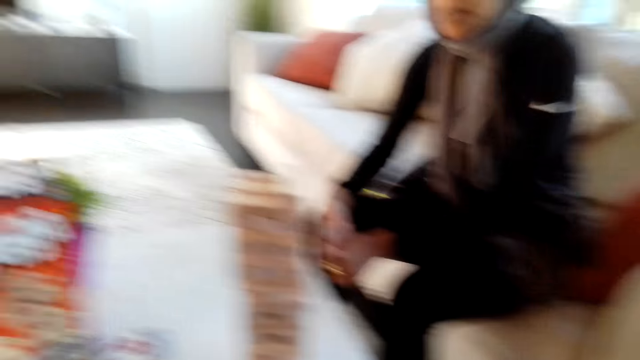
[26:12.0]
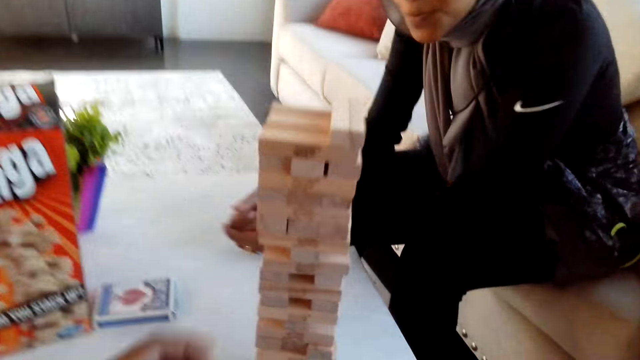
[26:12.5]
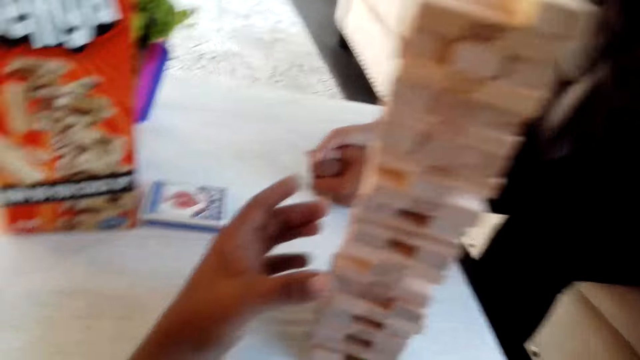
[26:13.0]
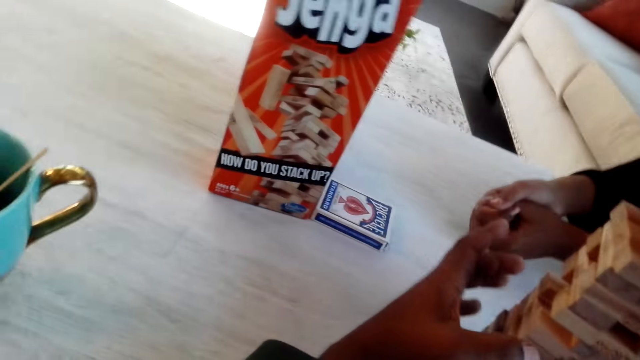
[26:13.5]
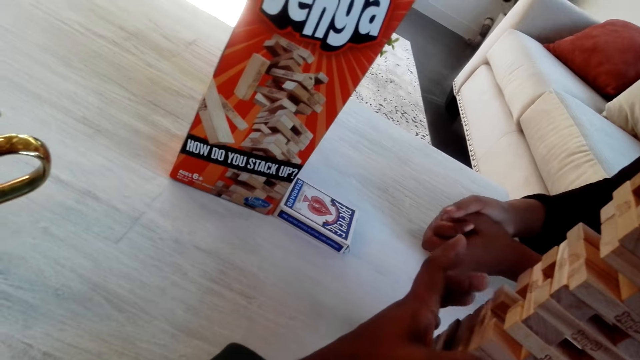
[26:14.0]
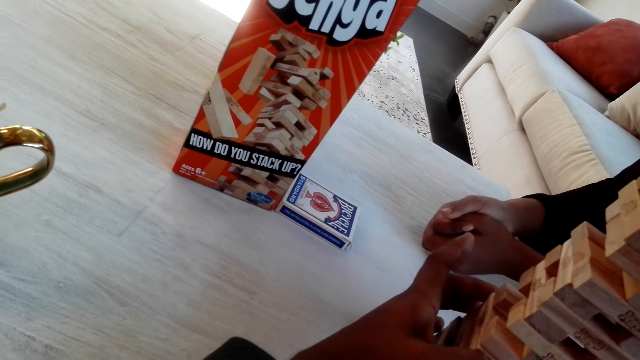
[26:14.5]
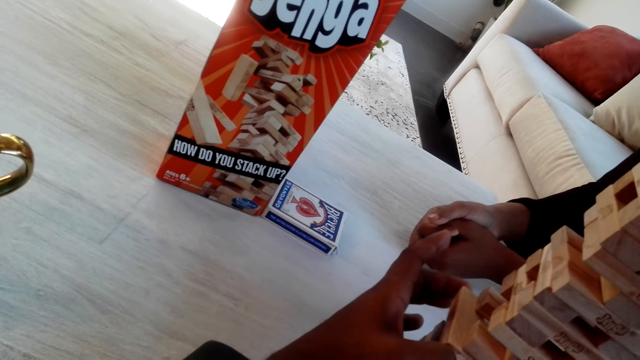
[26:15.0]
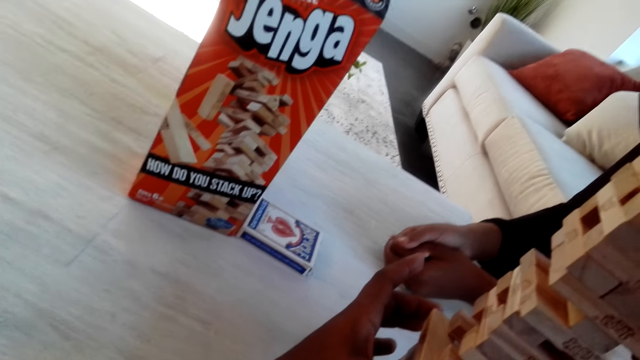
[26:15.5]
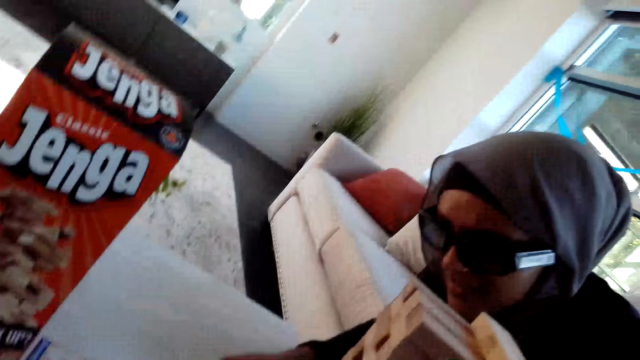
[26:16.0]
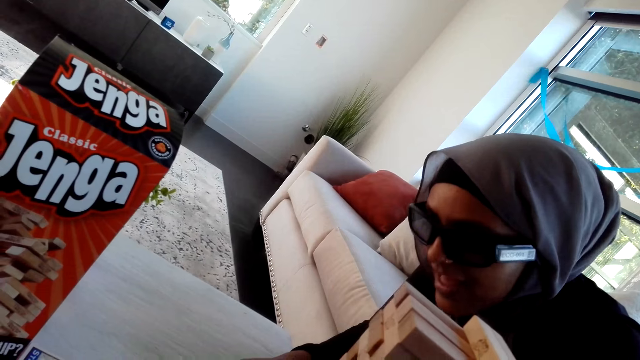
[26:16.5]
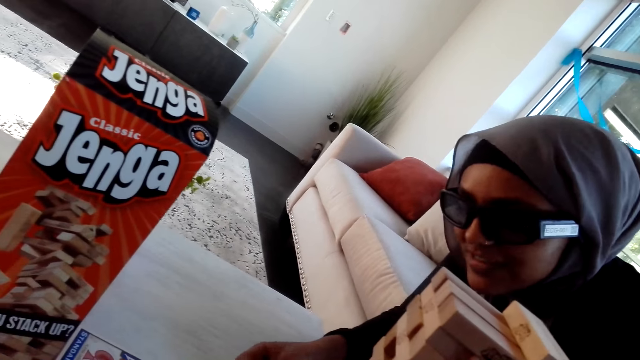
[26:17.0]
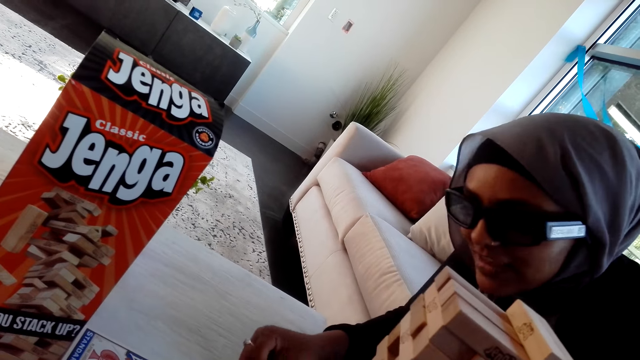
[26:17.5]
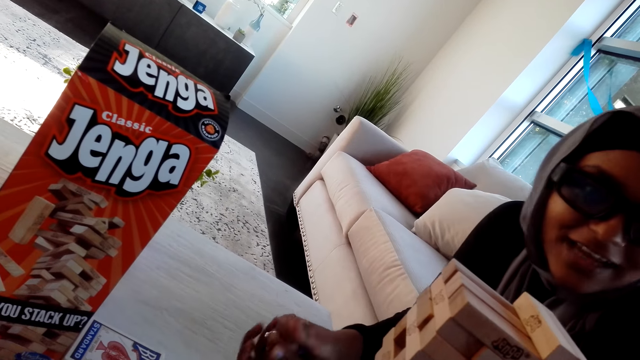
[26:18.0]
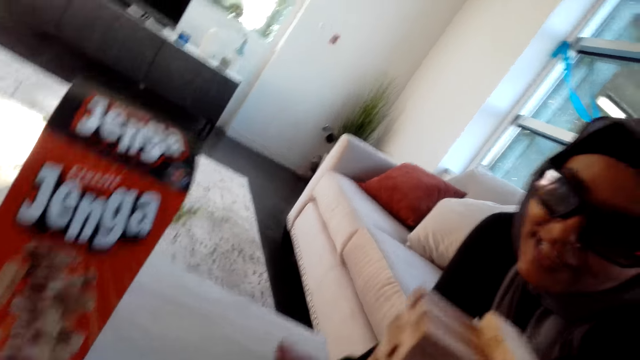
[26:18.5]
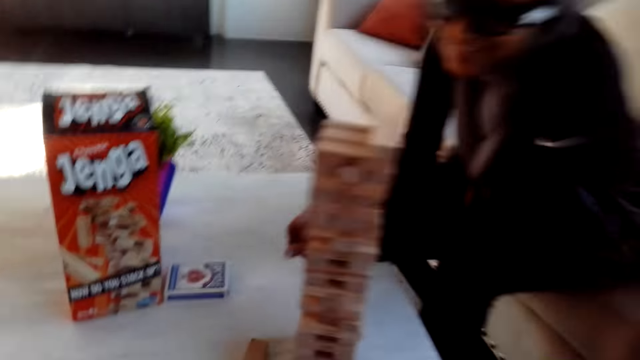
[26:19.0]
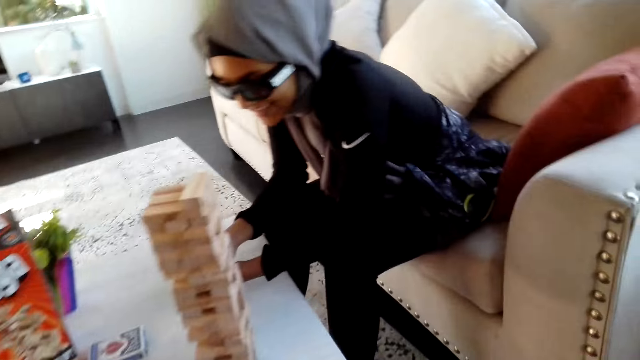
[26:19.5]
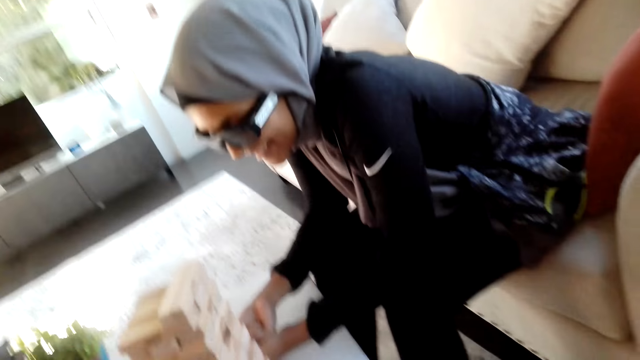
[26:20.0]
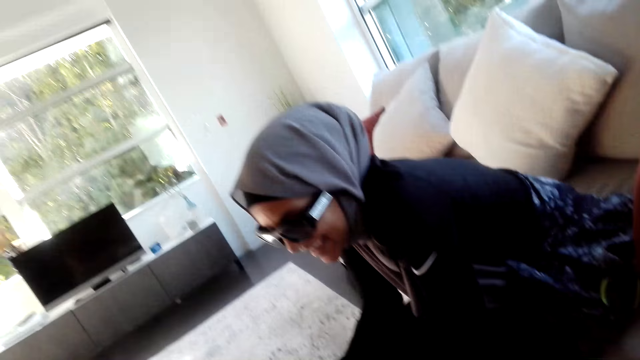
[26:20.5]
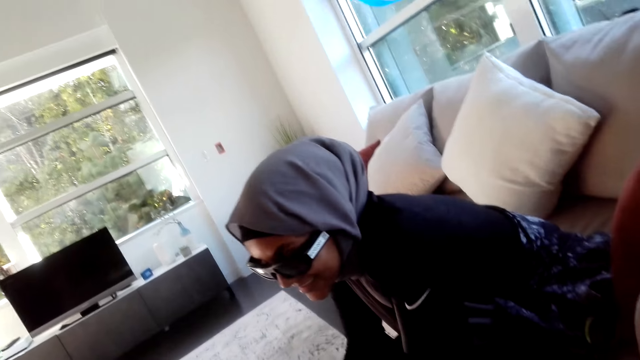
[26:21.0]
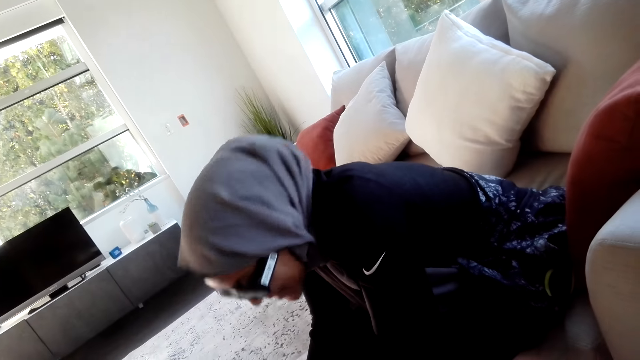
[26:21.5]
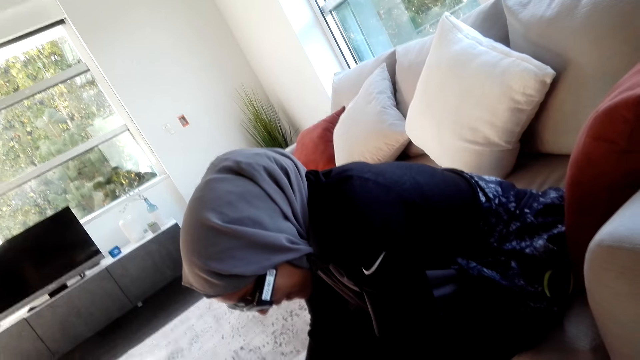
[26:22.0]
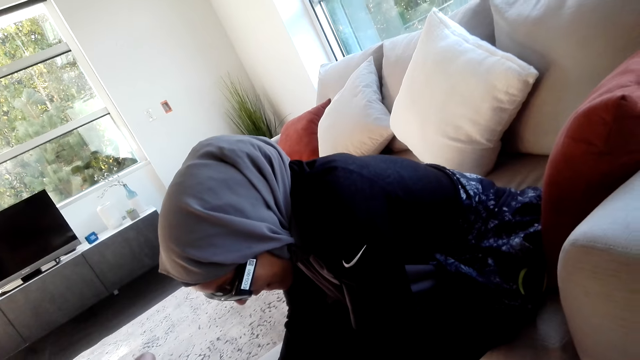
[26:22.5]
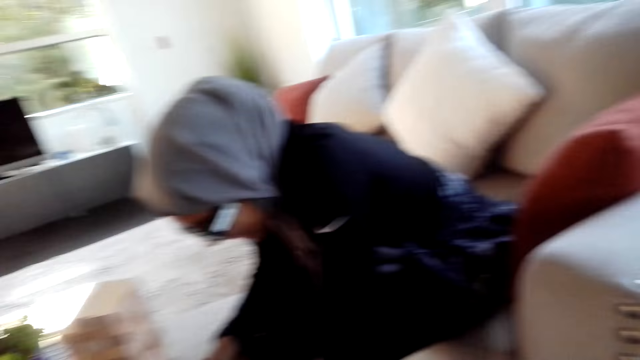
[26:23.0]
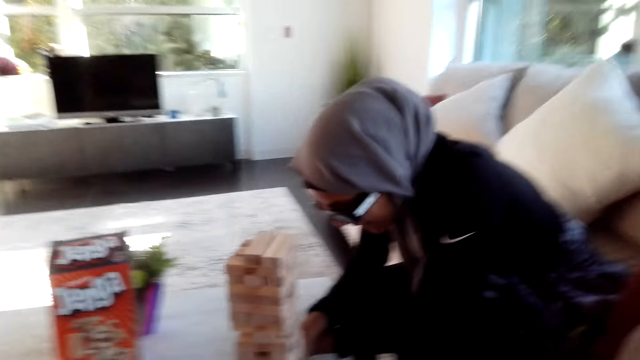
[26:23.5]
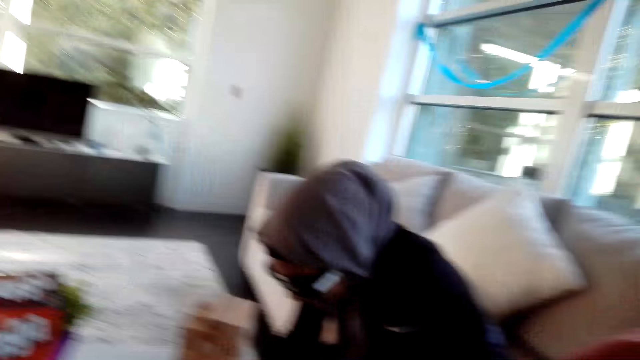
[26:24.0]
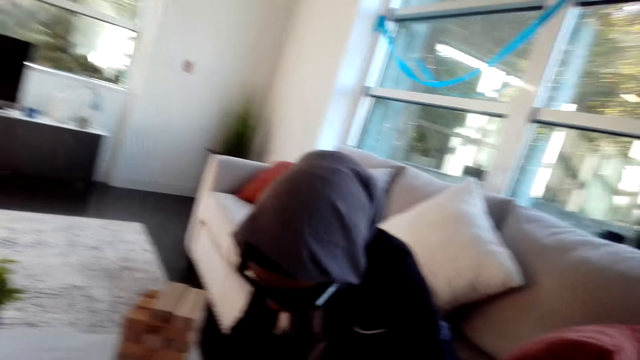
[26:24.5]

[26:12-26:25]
The camera wearer moves hands. They hold the timber. They remove the timber. A woman converses with the camera wearer. She moves hands. She converses with the camera wearer.

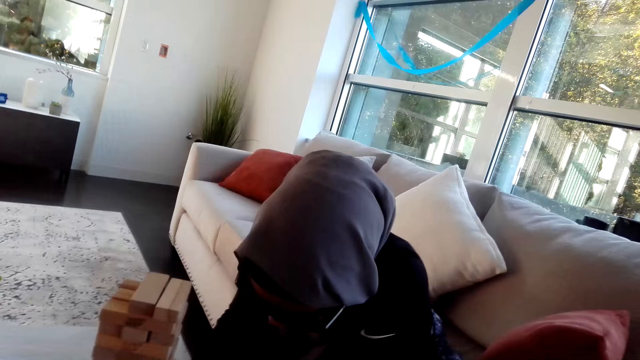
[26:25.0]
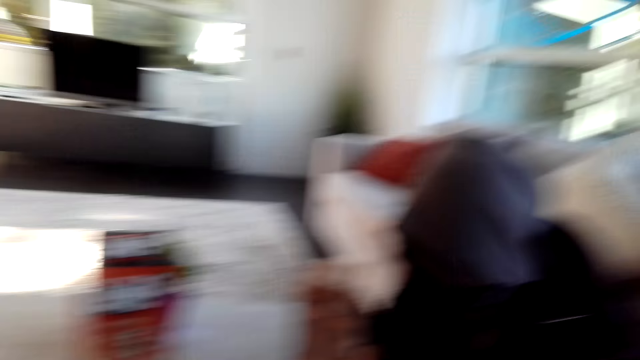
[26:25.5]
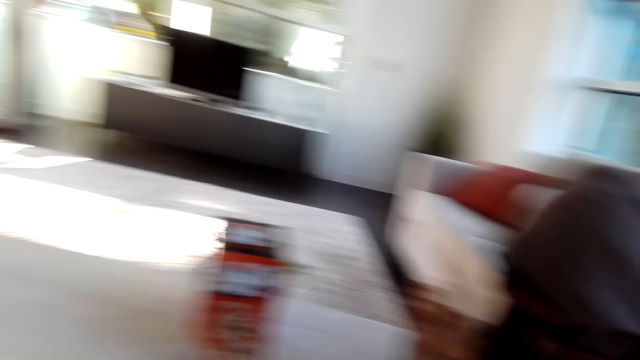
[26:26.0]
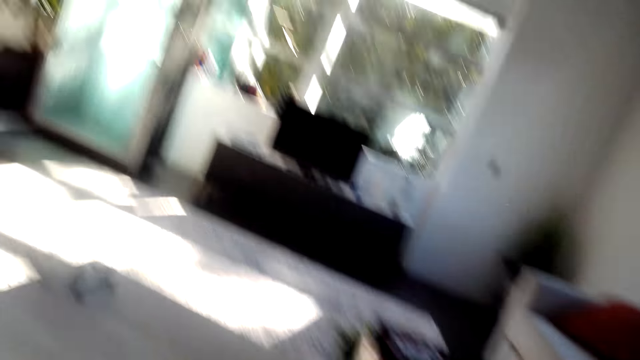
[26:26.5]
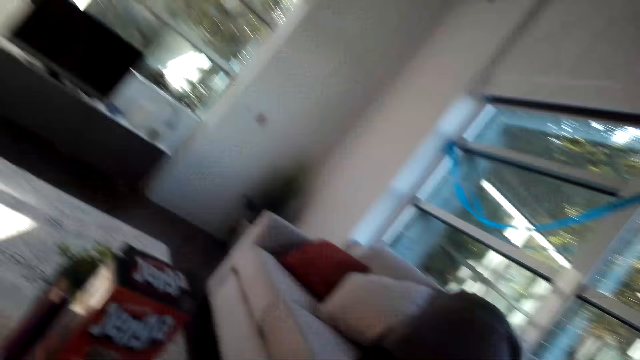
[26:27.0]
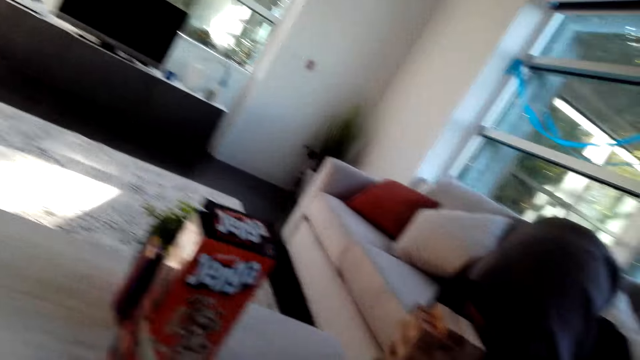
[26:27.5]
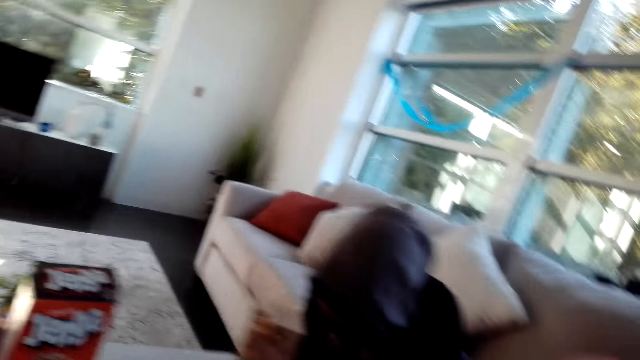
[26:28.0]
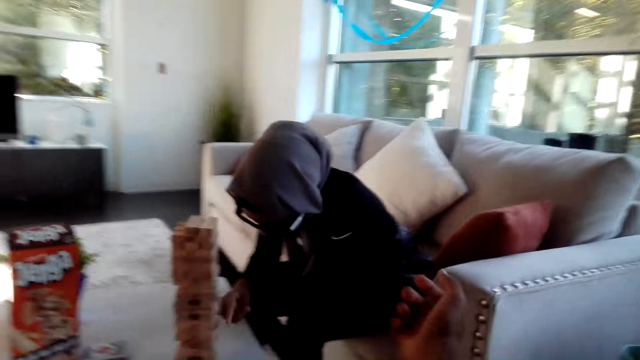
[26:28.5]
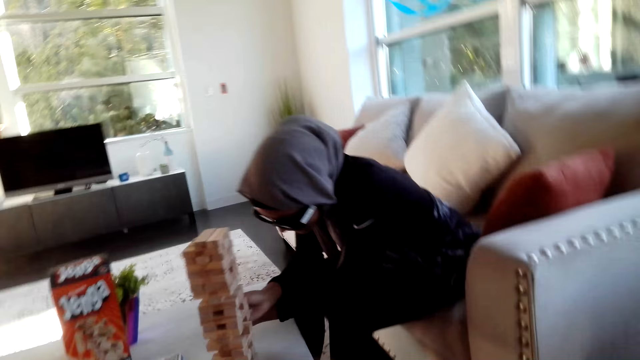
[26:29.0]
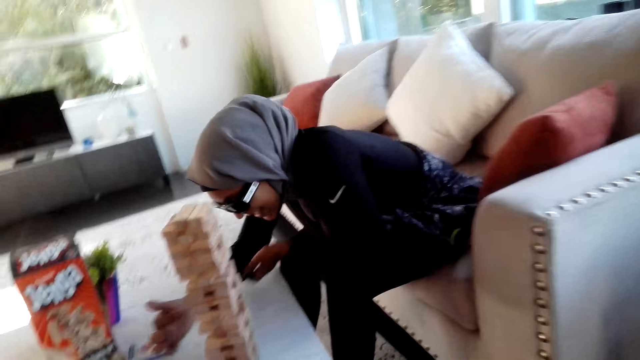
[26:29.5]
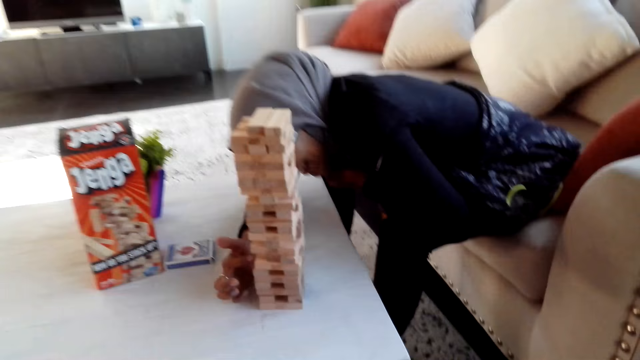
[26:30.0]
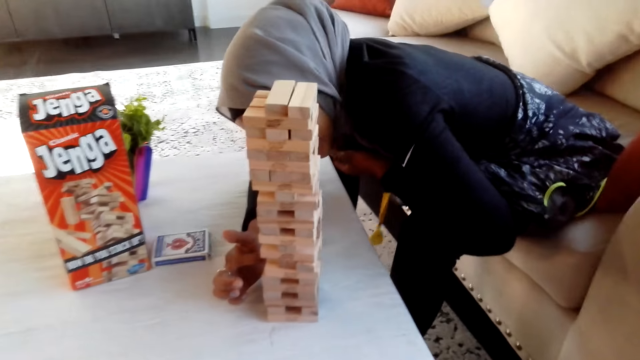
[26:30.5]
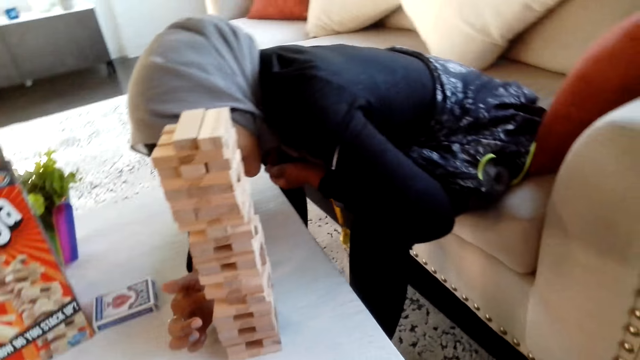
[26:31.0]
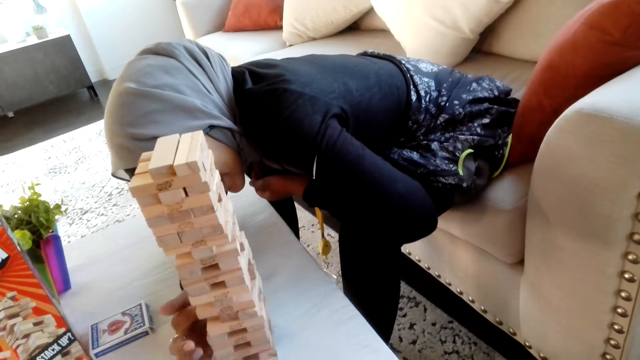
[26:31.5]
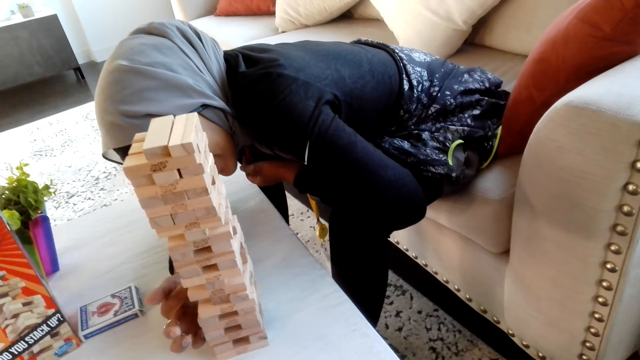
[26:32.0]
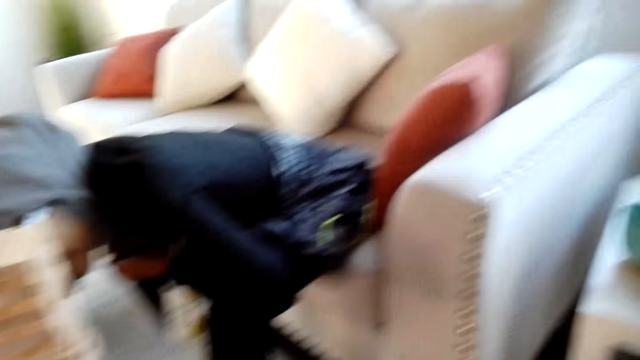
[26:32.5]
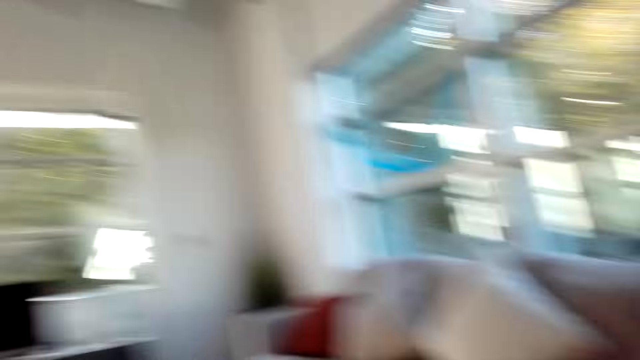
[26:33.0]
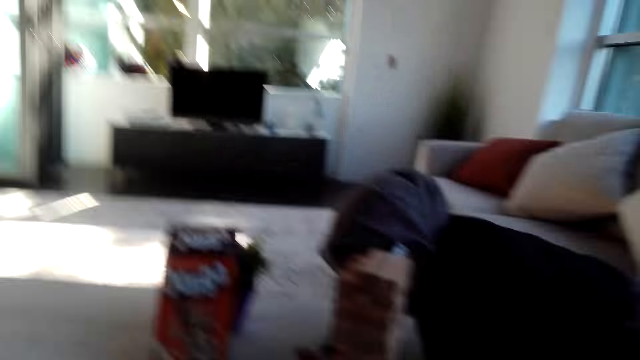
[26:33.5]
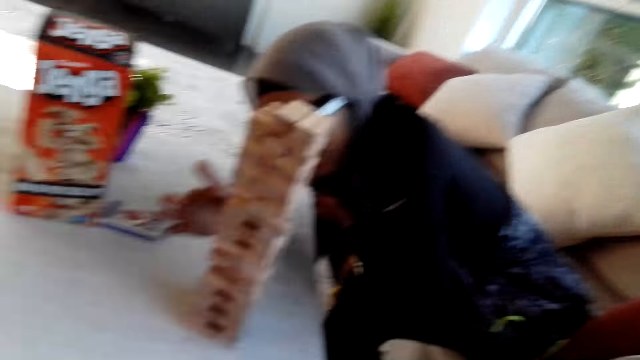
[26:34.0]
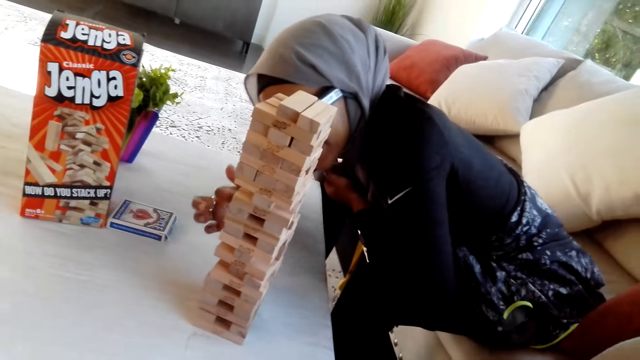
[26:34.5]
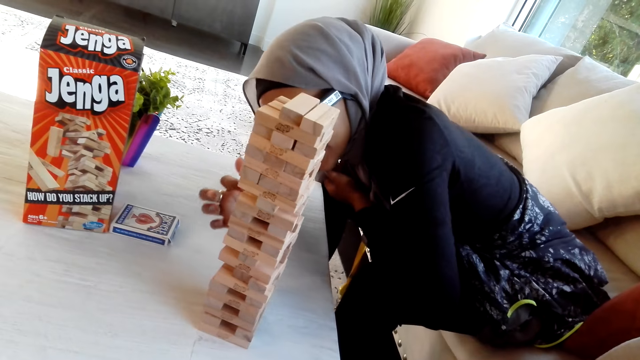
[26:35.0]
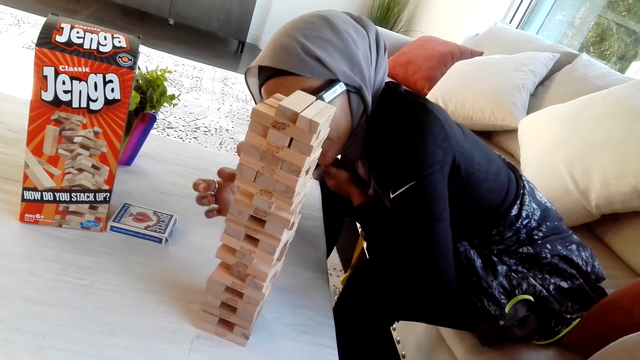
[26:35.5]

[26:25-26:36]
The camera wearer moves hands. A woman touches the timber. The woman removes a wooden bar.
